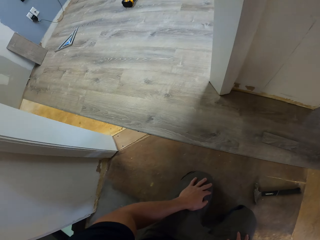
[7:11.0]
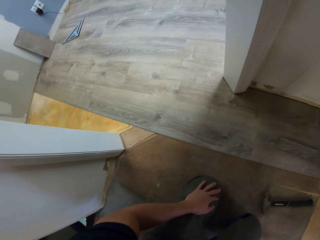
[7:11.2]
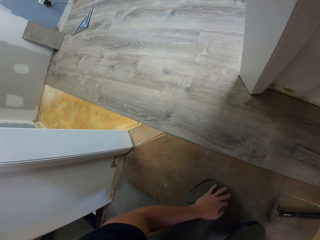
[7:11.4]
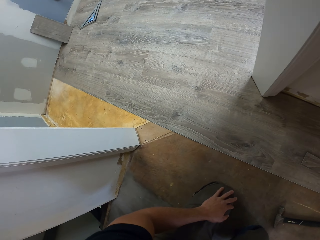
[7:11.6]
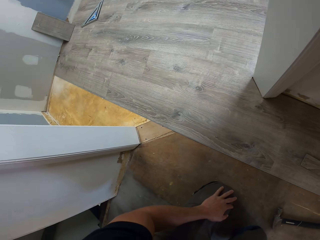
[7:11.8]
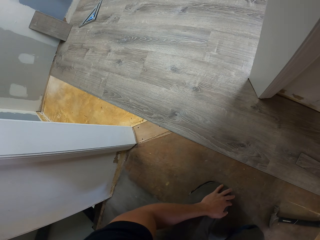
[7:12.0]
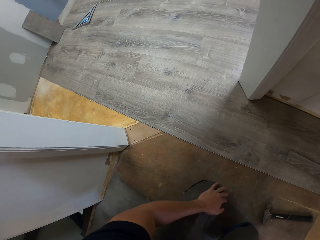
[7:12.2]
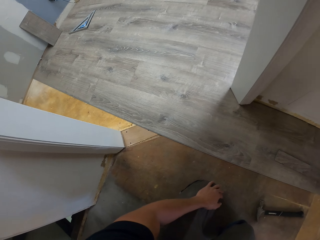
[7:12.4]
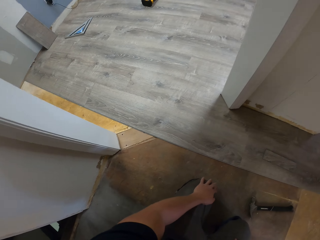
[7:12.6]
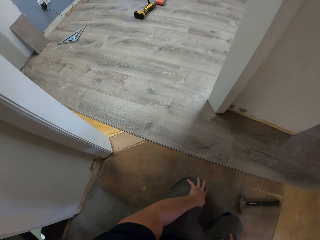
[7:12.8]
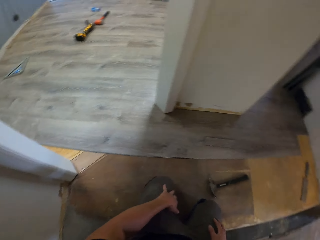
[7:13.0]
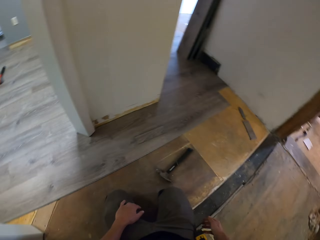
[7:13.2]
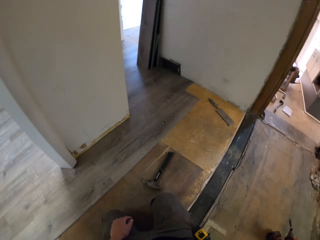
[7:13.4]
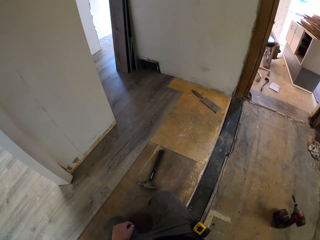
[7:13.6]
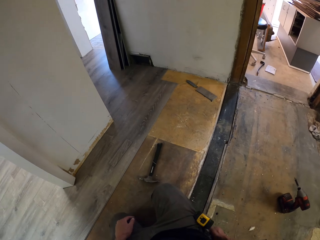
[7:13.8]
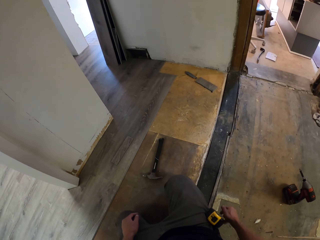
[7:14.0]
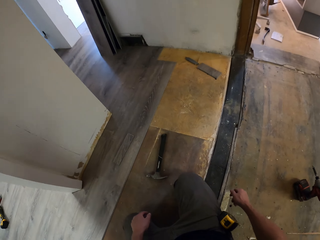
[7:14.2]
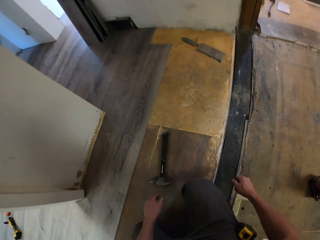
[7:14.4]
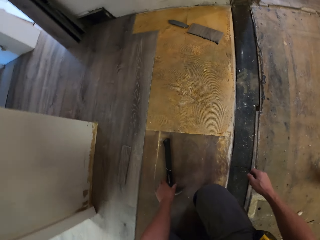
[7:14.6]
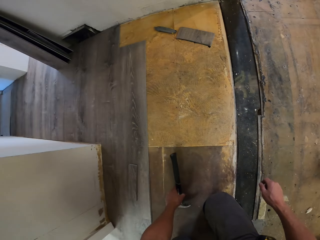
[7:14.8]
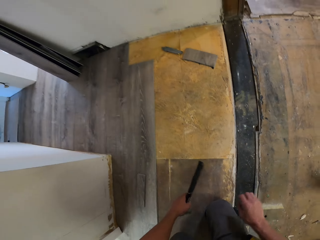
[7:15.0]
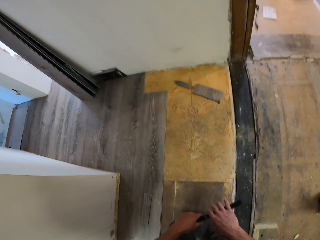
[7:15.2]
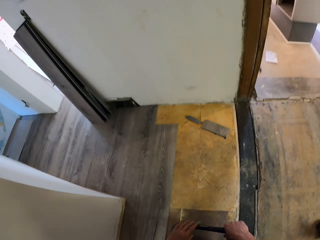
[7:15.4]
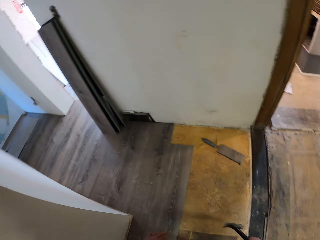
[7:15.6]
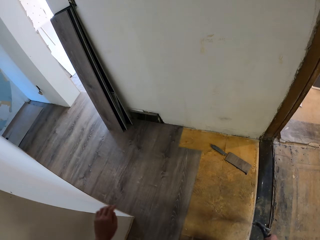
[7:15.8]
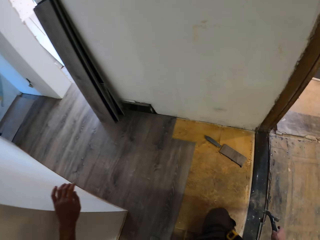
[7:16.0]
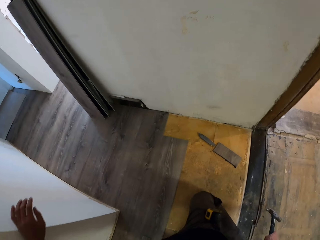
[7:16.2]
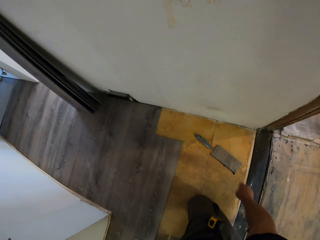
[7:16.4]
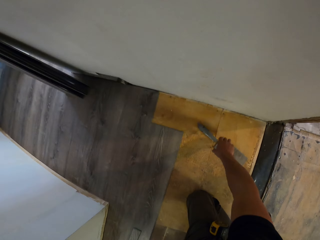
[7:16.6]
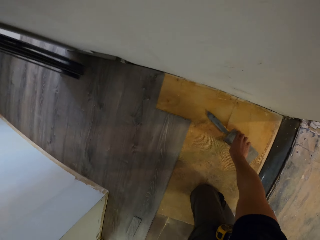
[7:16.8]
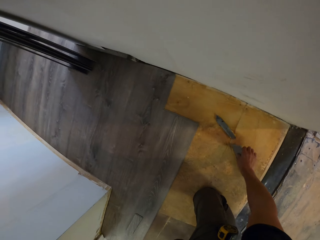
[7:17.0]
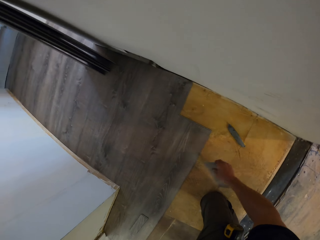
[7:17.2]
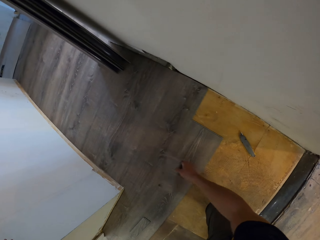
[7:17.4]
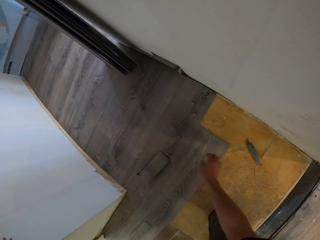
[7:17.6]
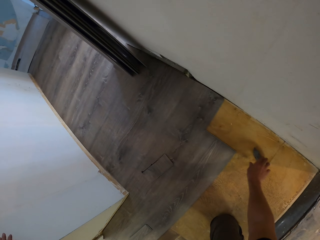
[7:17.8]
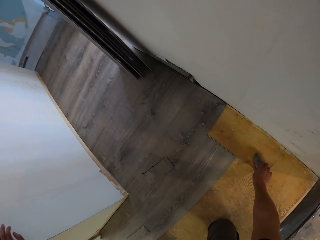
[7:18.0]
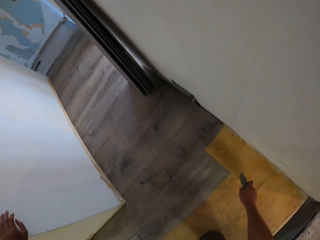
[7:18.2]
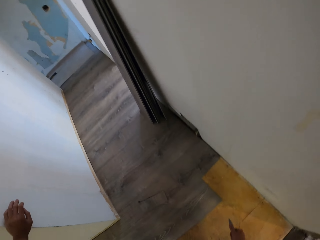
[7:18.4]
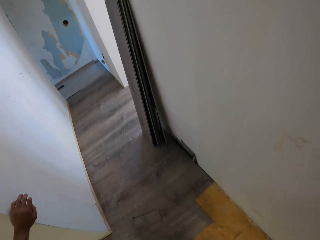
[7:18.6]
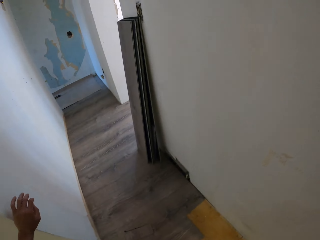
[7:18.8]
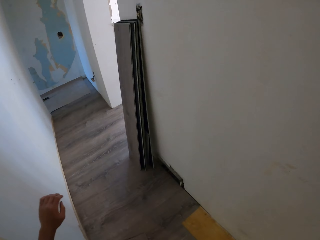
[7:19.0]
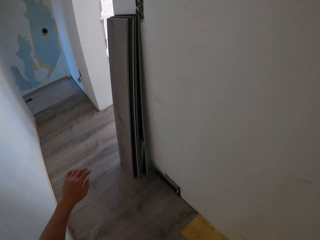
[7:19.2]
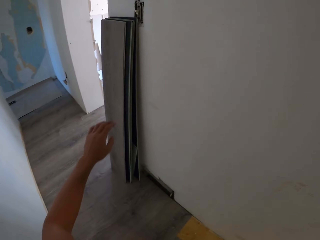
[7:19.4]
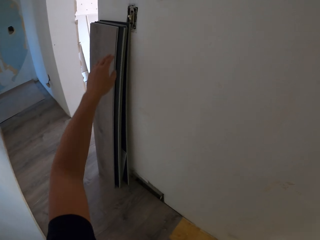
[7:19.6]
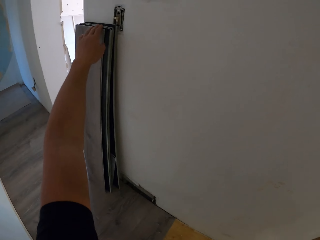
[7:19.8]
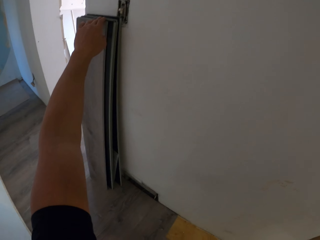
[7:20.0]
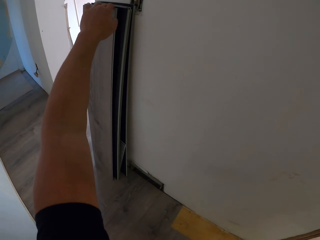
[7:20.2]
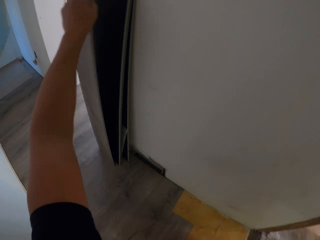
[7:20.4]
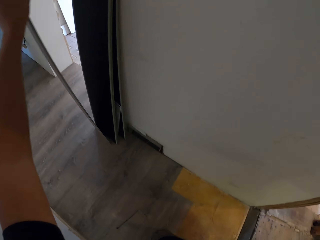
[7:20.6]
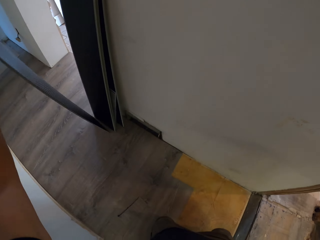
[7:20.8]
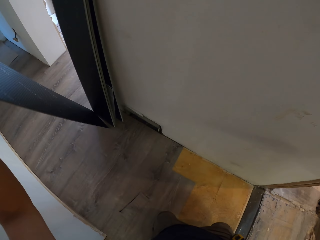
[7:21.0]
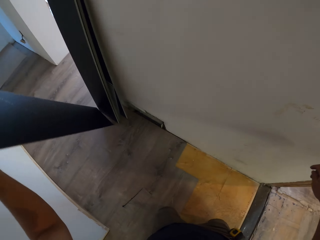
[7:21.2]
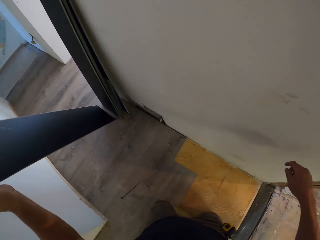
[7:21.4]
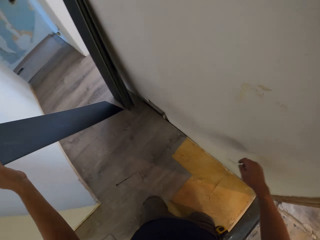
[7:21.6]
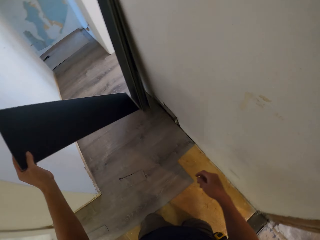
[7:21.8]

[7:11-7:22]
The camera wearer picks up a claw hammer with the left hand. They move with the knees. They pick up a tile with the right hand. They drop the tile on the floor. They pick up the tile with the right hand. They swing the left hand. They pick up the tile with the left hand.

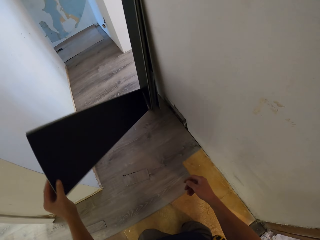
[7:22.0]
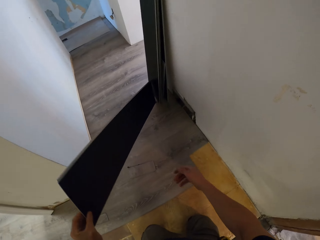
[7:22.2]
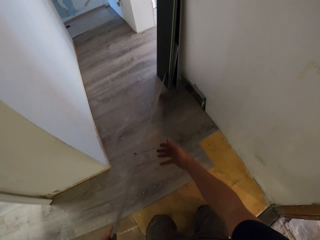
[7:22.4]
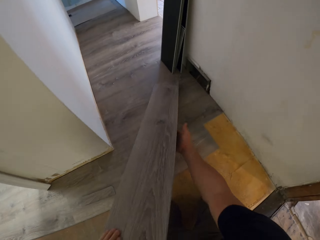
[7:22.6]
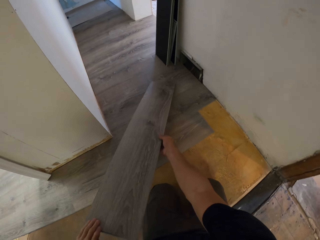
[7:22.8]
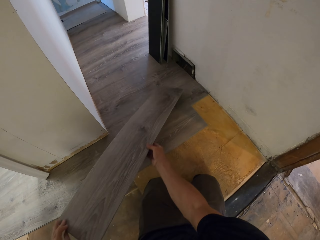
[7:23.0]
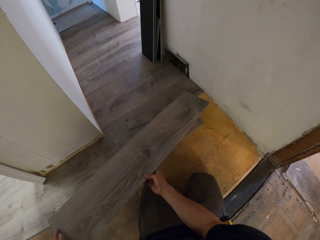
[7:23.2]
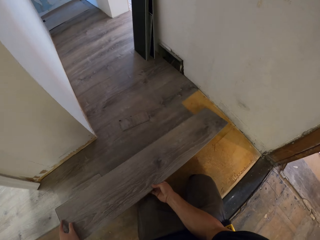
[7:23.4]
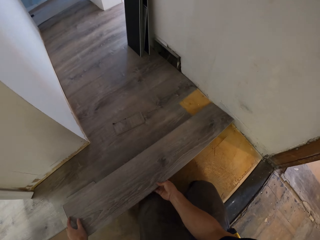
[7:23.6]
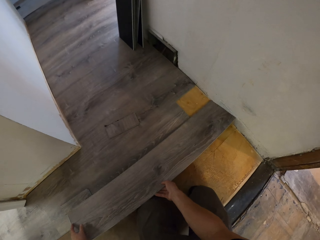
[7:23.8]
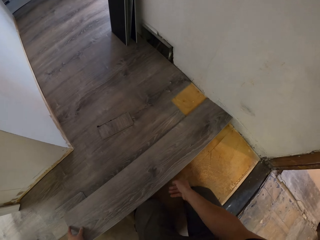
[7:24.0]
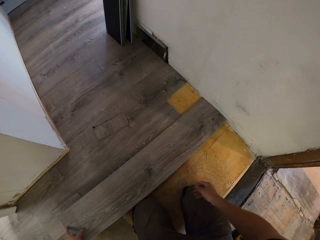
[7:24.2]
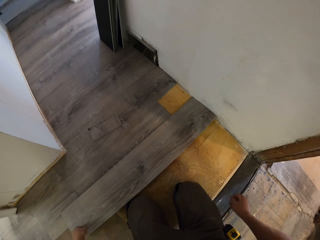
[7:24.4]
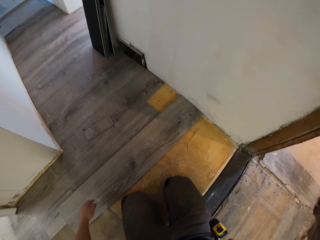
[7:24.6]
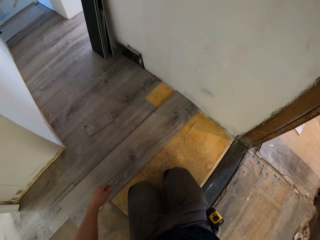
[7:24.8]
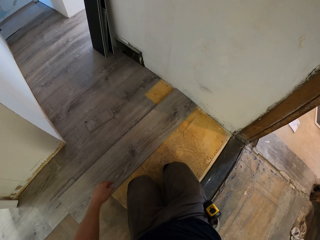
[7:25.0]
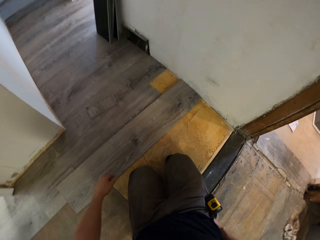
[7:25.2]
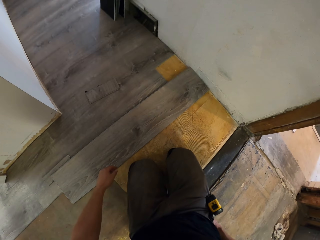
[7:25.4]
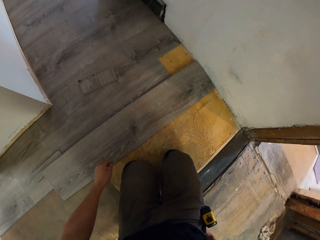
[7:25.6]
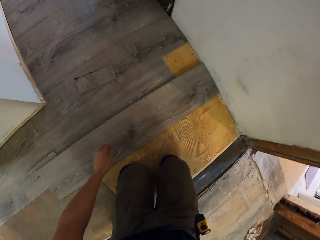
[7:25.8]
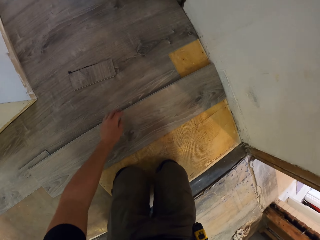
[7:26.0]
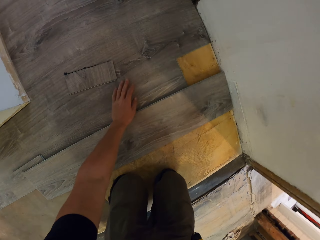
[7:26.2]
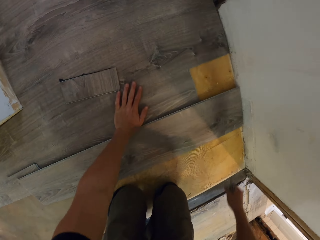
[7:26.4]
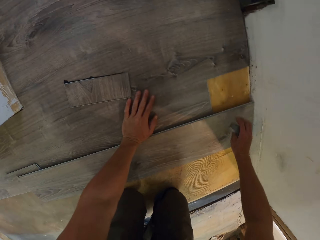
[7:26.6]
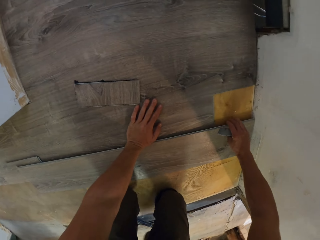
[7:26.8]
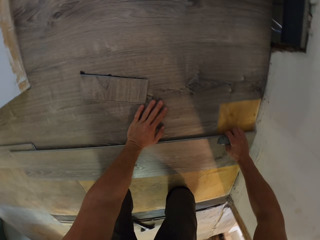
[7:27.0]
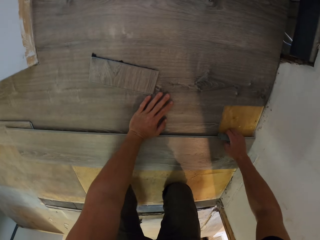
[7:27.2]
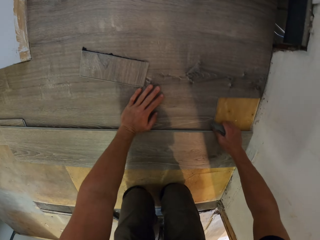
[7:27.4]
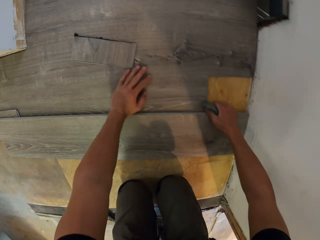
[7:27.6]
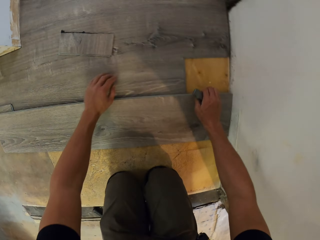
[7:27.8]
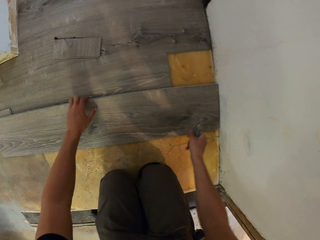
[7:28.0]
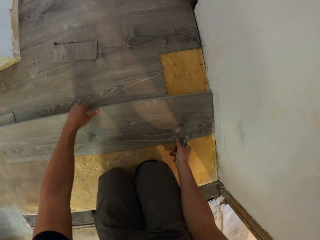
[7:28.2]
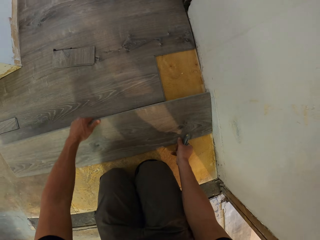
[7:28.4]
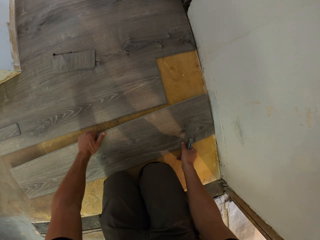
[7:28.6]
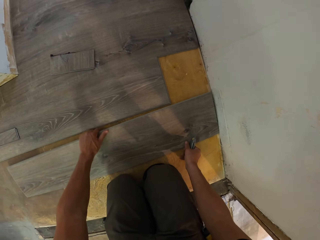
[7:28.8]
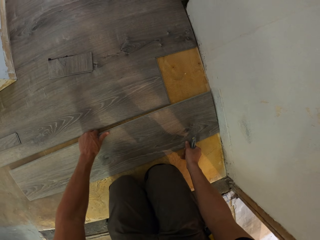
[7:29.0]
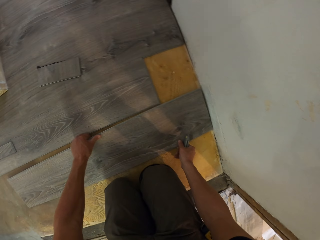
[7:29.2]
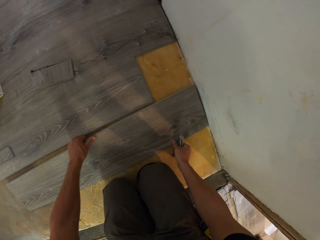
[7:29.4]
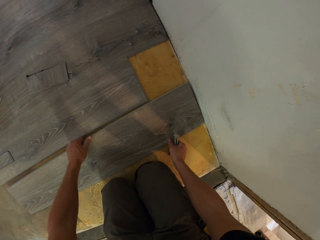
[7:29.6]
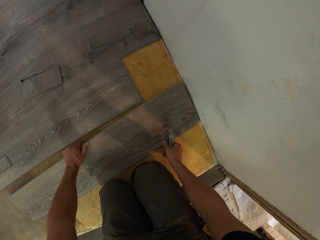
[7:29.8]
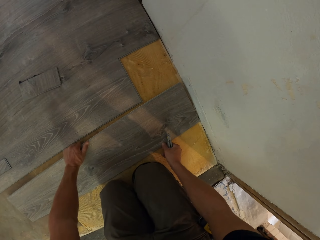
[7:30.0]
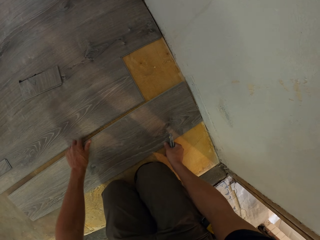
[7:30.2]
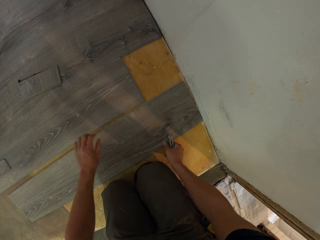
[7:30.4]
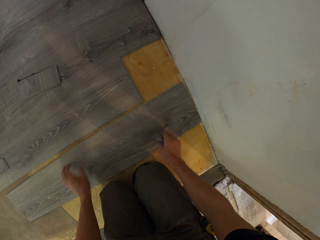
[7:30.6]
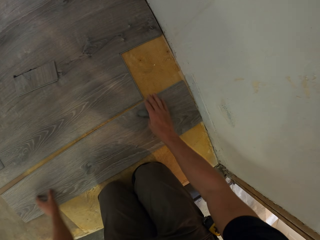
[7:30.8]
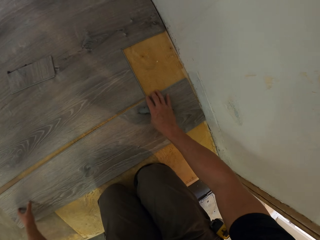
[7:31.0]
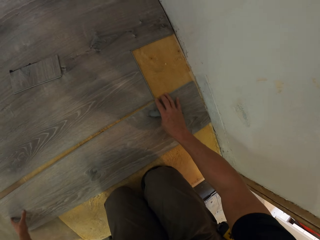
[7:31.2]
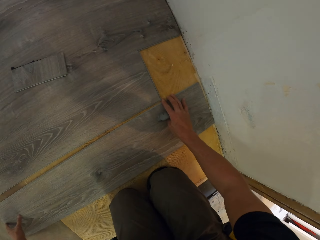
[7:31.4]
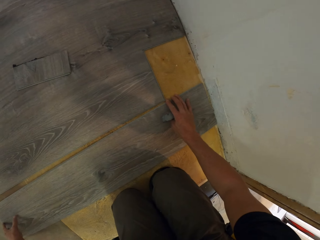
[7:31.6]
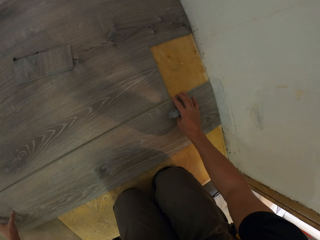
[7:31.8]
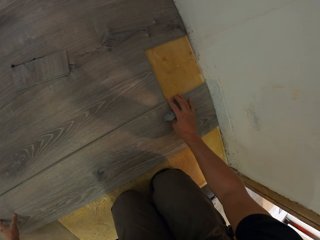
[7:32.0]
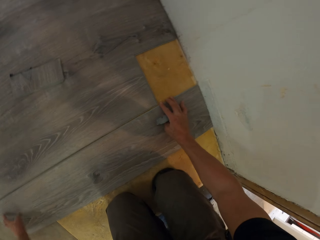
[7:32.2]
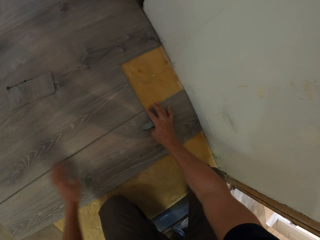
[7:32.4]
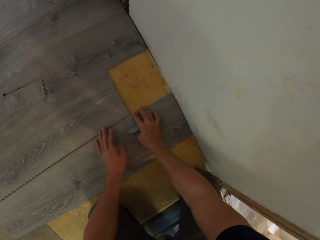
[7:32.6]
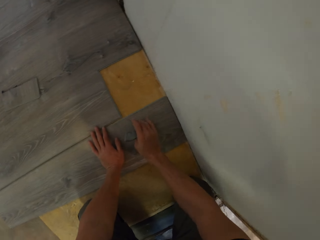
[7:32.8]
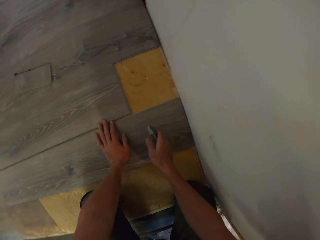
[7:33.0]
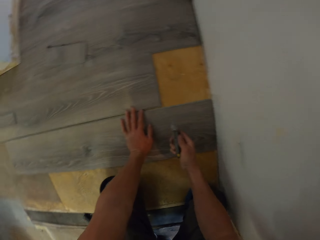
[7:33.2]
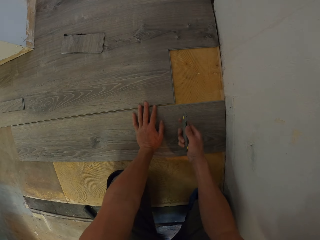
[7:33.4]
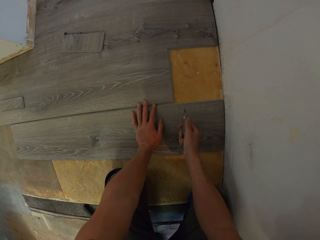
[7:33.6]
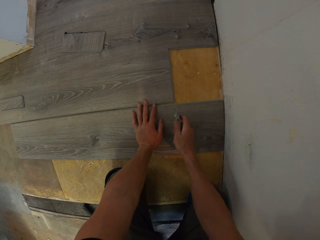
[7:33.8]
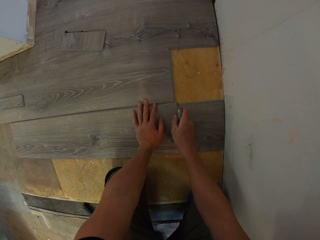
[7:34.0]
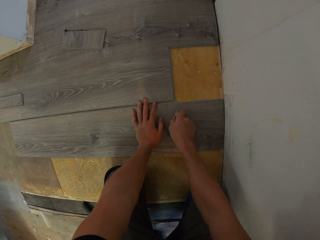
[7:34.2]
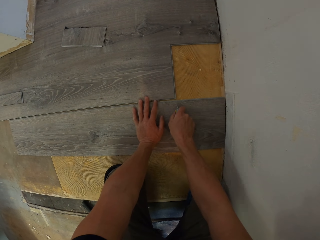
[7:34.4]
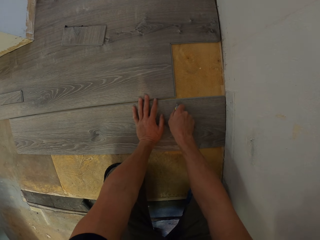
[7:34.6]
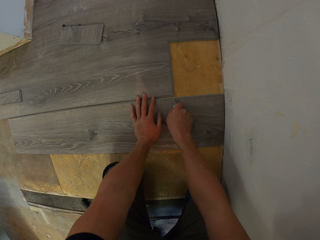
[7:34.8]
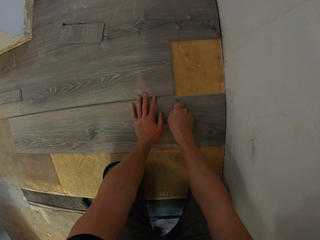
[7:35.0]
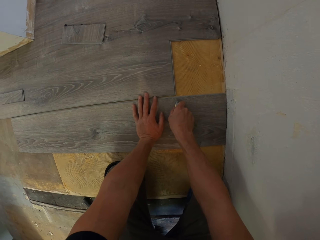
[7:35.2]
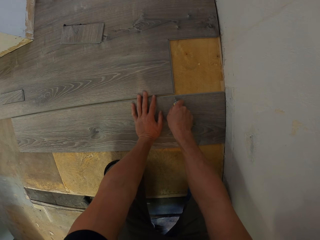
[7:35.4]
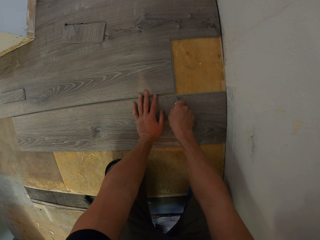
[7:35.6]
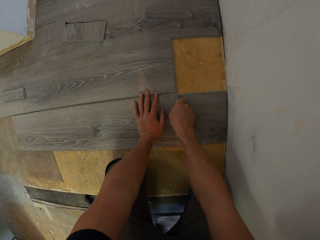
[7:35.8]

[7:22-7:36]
The camera wearer holds the tile with the right hand. They drop the tile on the floor. They swing the right hand. They swing the left hand. They lean the left hand on the floor. They hold the tile with the right hand. They move the tile on the floor with both hands. They install the hardwood tile on the floor. They swing both hands. They move the tile on the floor with both hands. They swing the right hand. They cut the tile using a tile cutter.
